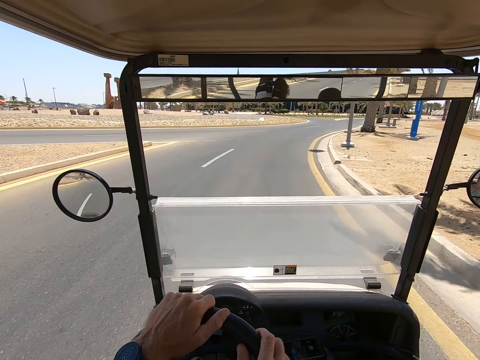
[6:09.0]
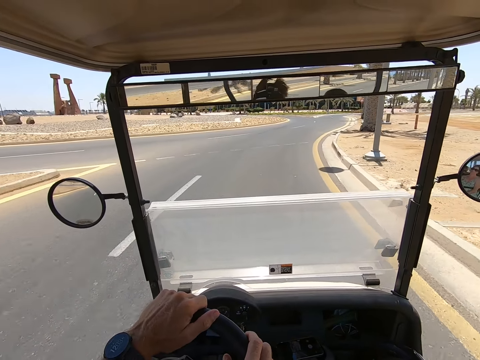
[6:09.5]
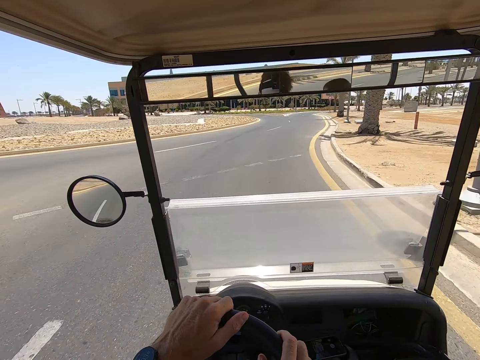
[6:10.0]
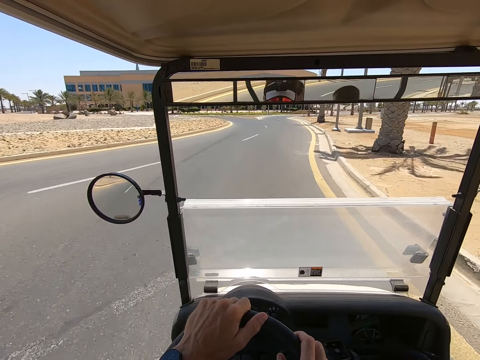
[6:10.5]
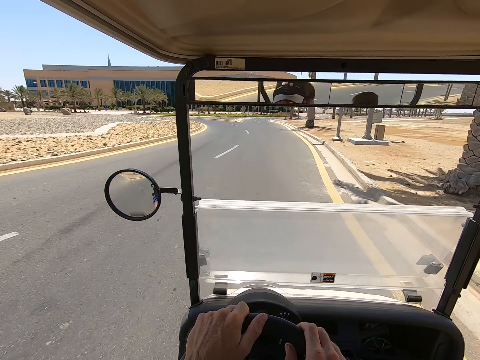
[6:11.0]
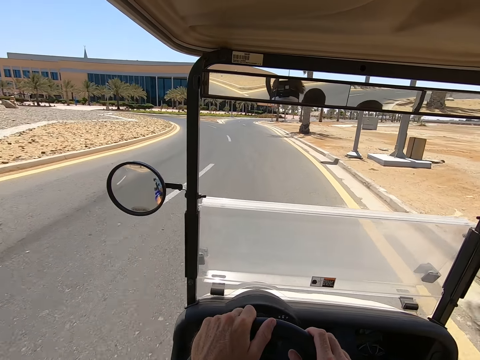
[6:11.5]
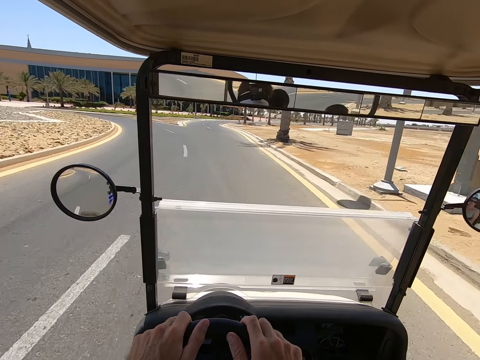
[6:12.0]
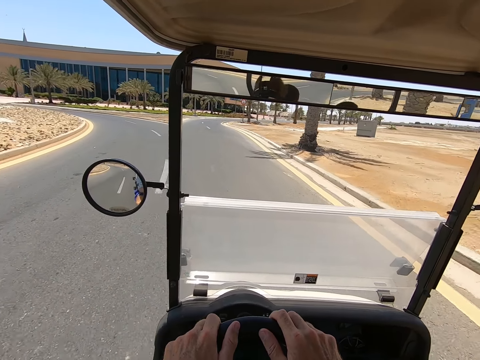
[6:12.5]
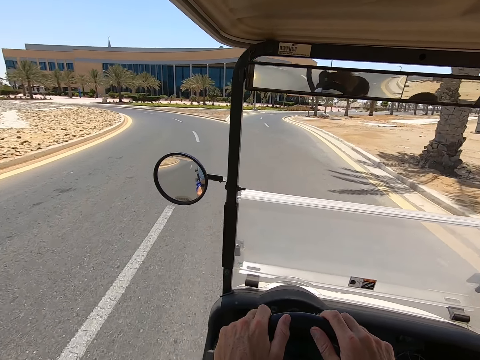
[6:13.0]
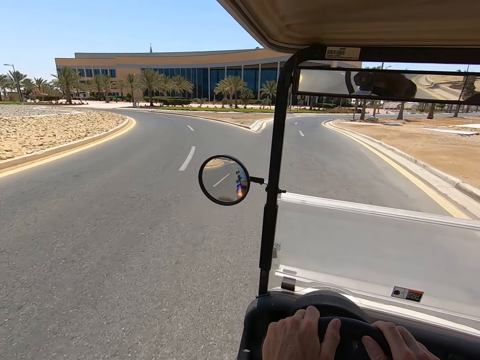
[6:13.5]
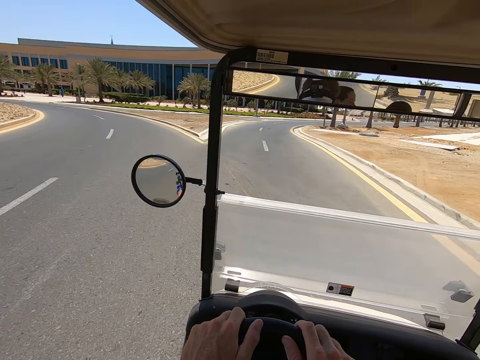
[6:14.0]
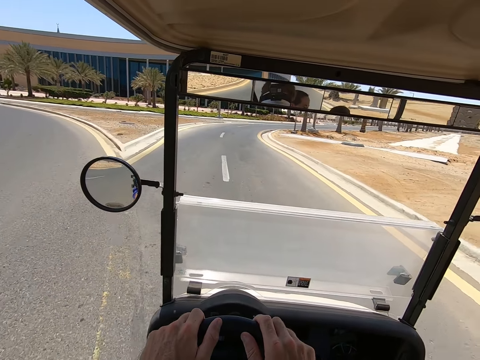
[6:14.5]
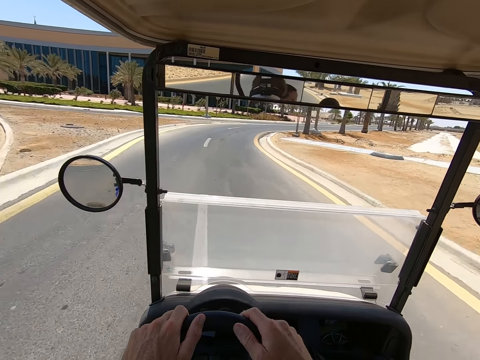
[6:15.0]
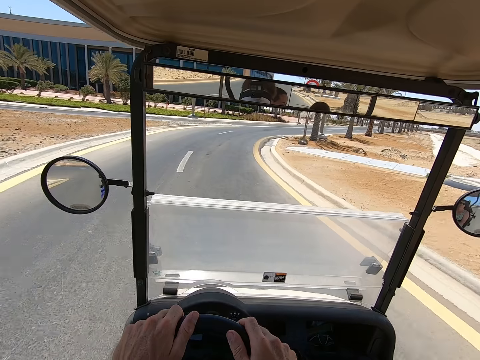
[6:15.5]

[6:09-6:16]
The camera wearer takes a turn.

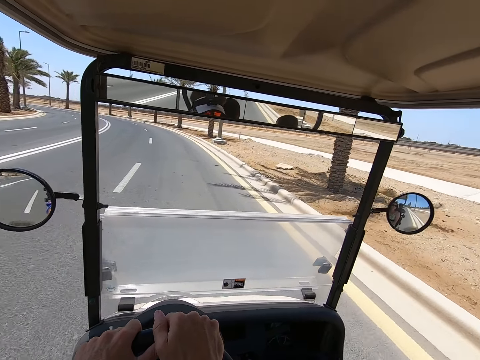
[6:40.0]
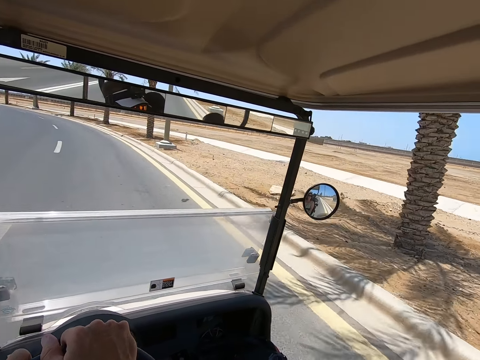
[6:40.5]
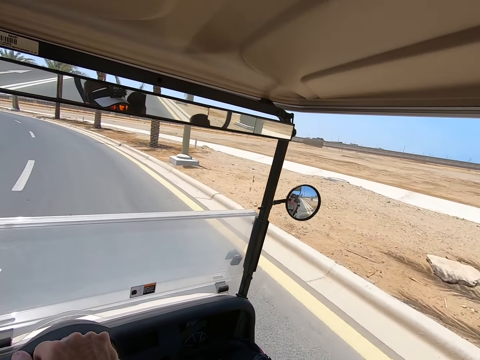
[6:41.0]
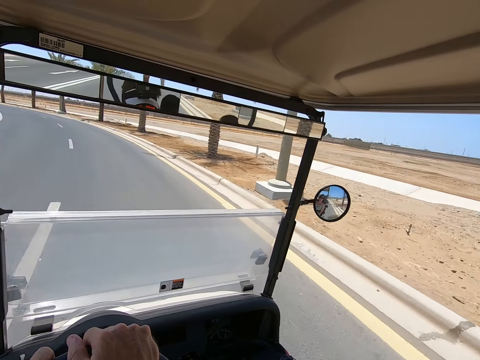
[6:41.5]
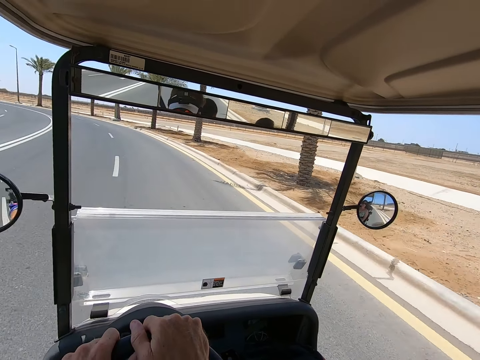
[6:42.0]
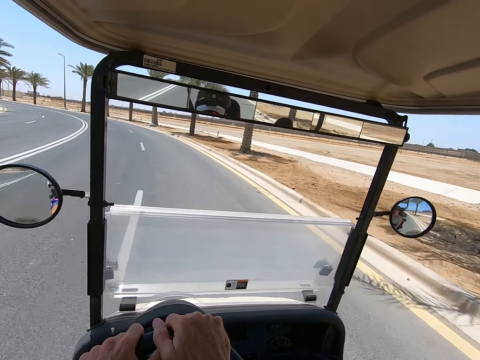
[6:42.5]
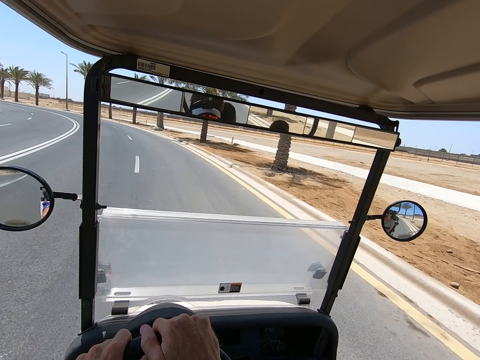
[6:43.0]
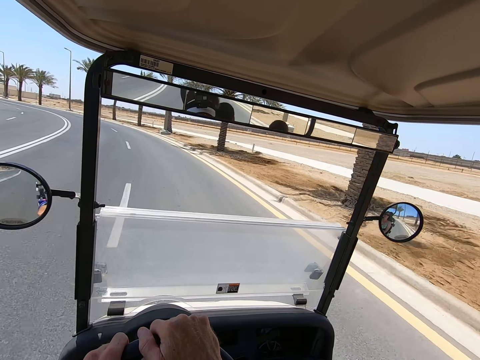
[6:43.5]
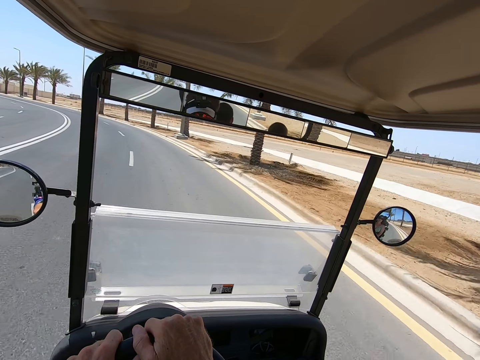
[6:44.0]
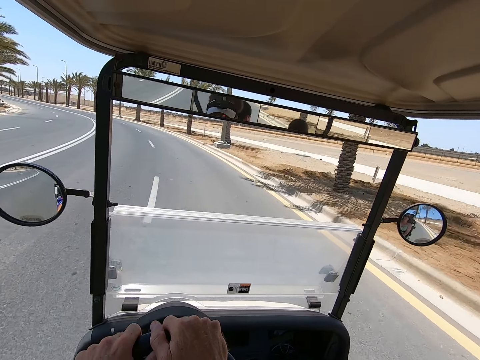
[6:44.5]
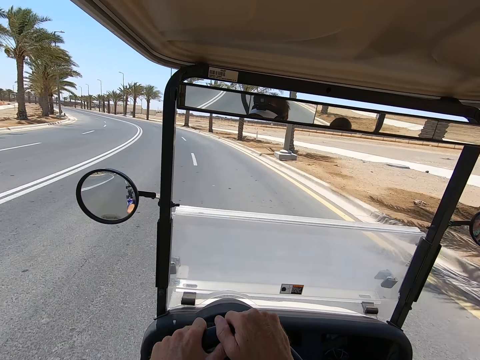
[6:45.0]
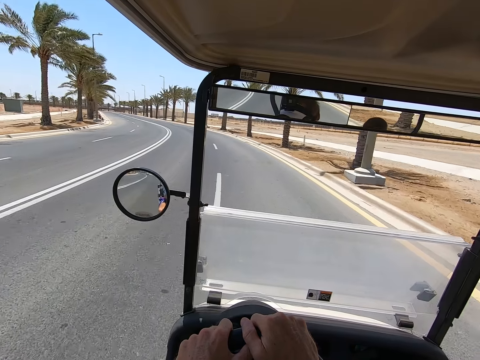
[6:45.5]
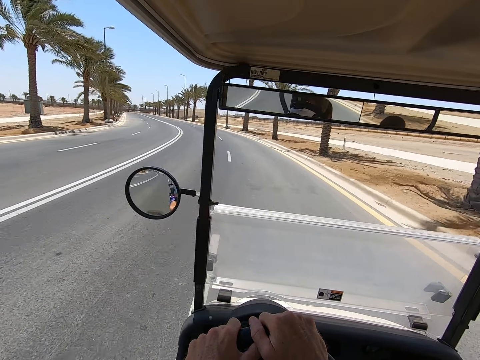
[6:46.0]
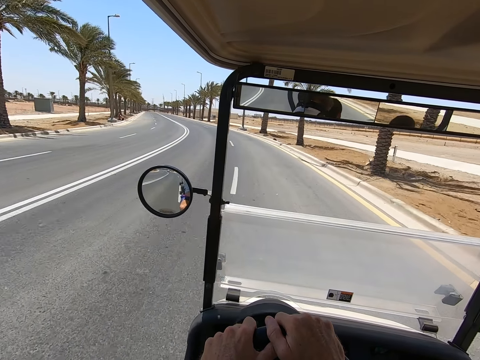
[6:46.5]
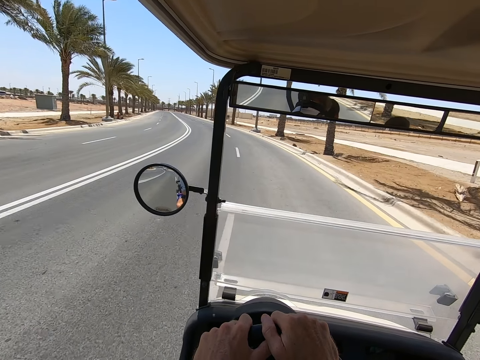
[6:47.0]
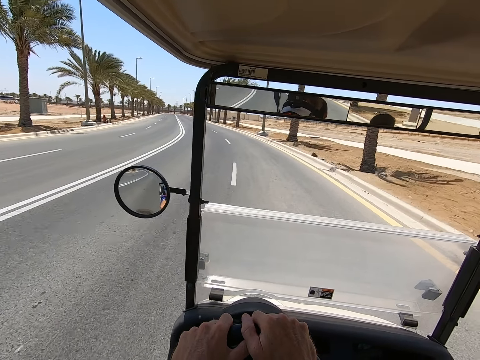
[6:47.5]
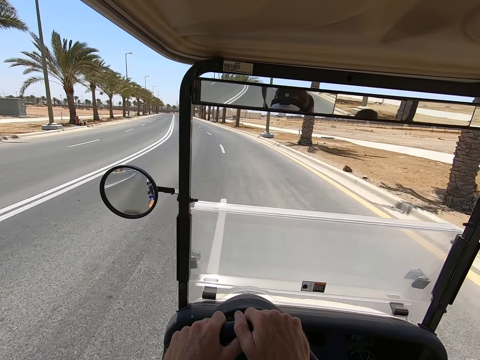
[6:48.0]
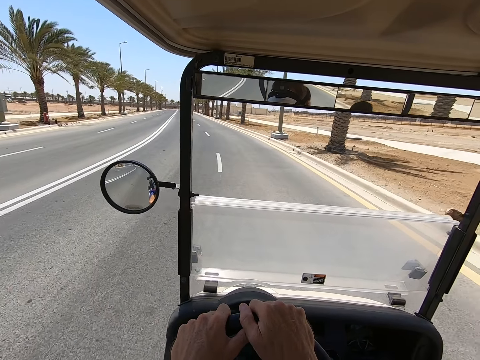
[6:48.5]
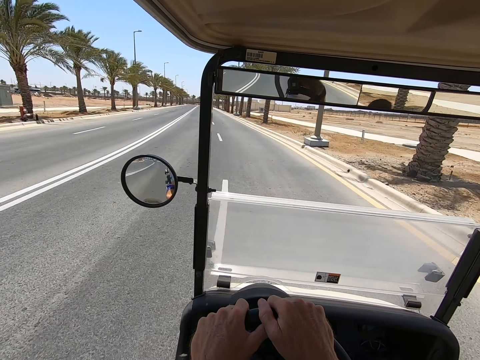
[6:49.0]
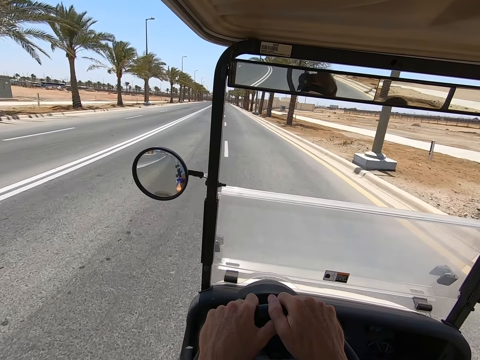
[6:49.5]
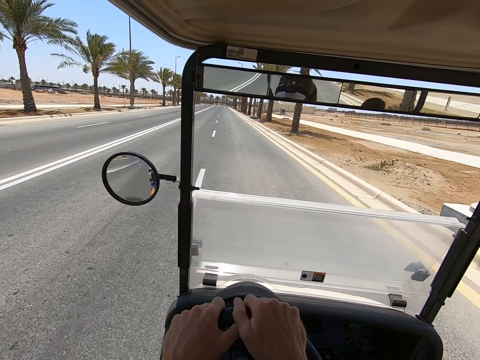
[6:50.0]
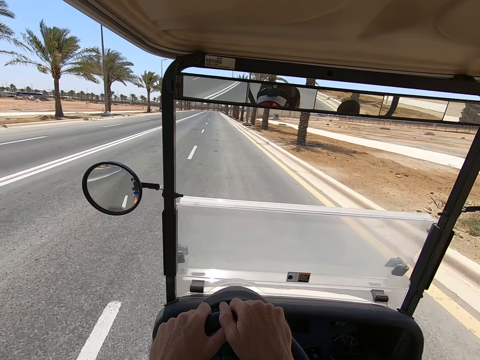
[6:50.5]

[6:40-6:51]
The camera wearer takes another turn.

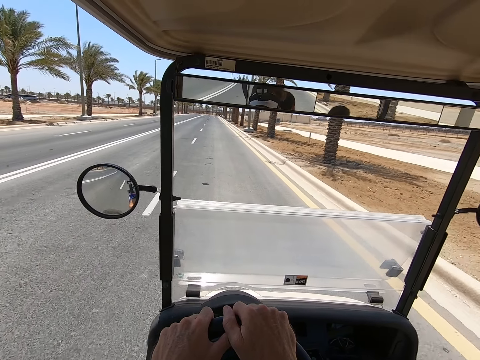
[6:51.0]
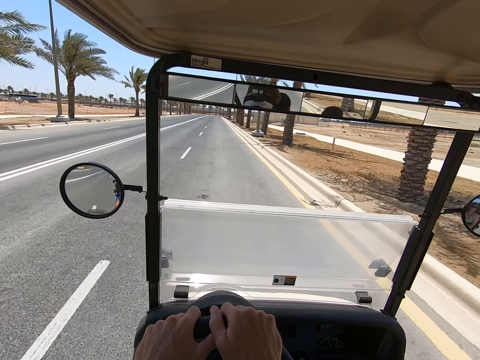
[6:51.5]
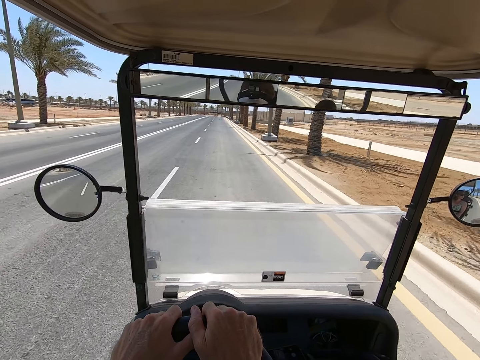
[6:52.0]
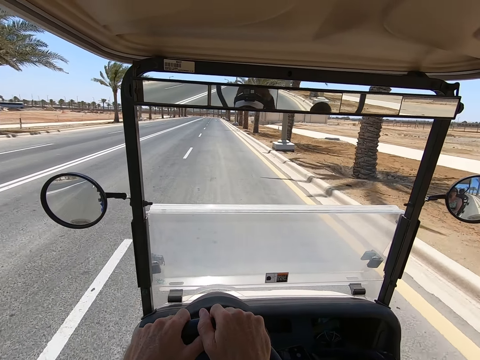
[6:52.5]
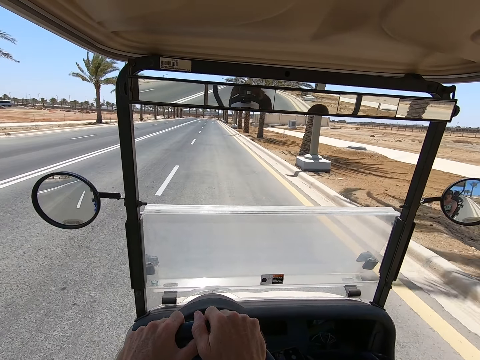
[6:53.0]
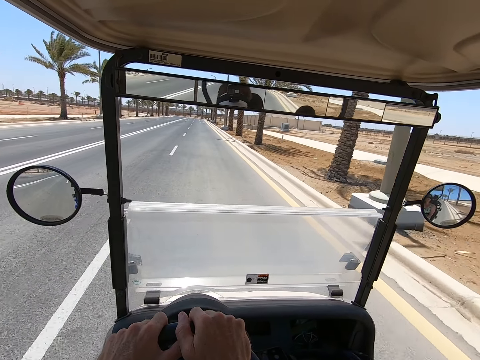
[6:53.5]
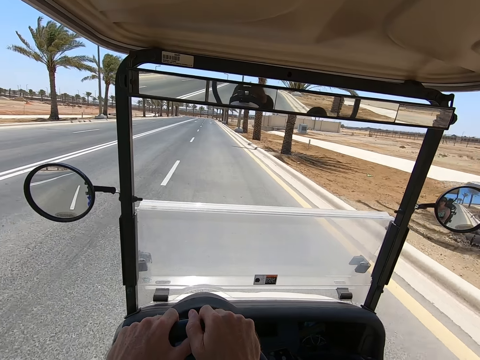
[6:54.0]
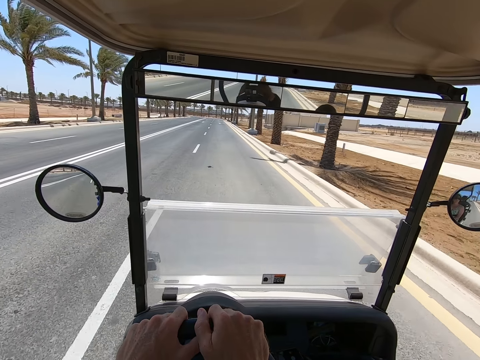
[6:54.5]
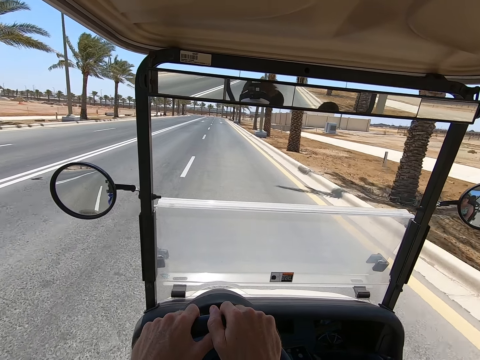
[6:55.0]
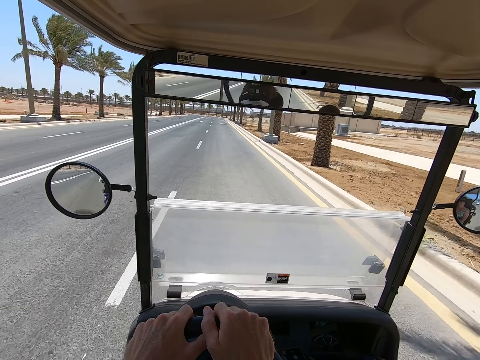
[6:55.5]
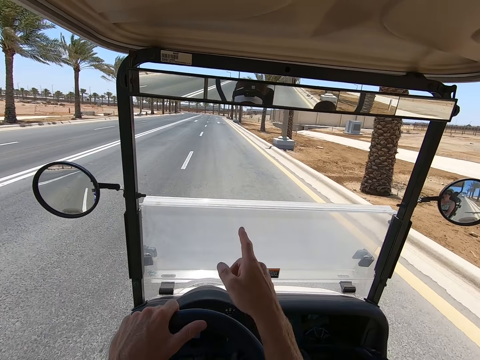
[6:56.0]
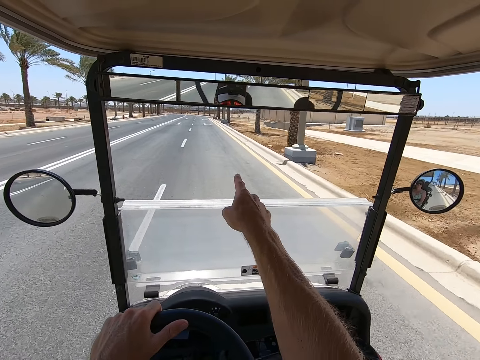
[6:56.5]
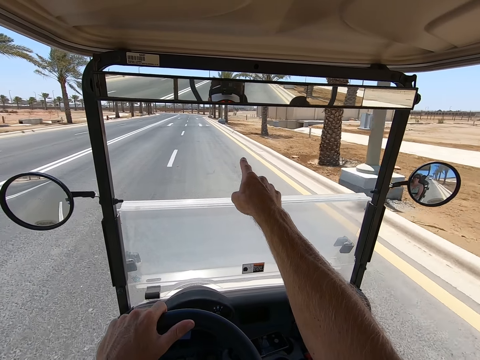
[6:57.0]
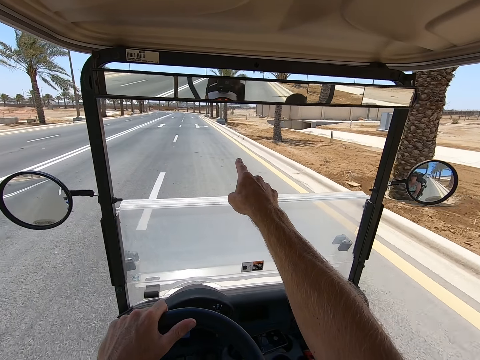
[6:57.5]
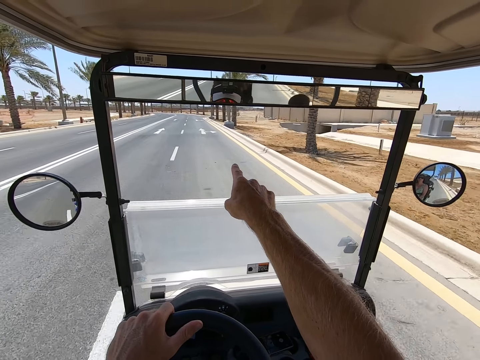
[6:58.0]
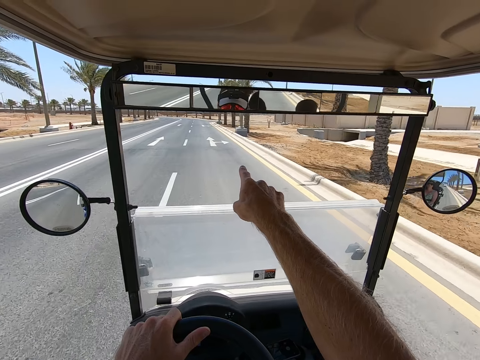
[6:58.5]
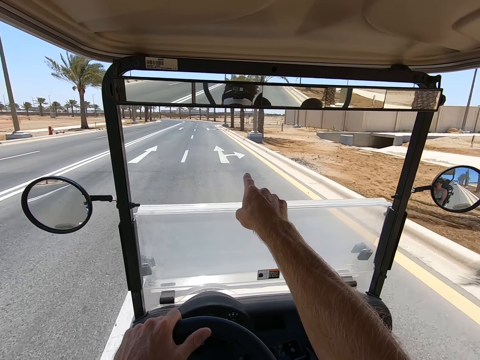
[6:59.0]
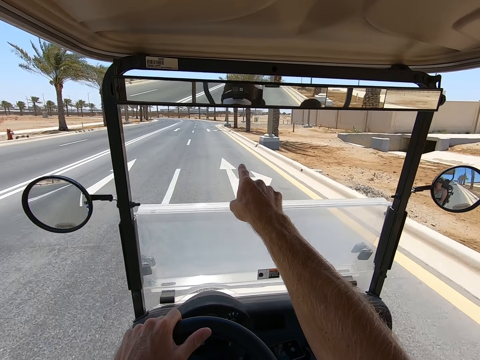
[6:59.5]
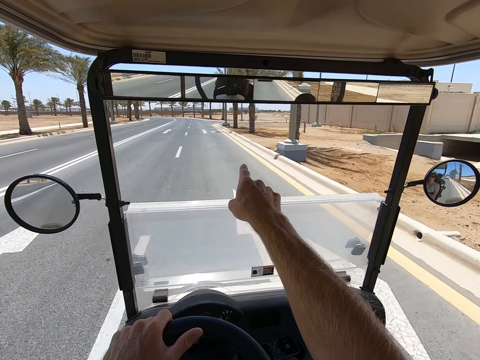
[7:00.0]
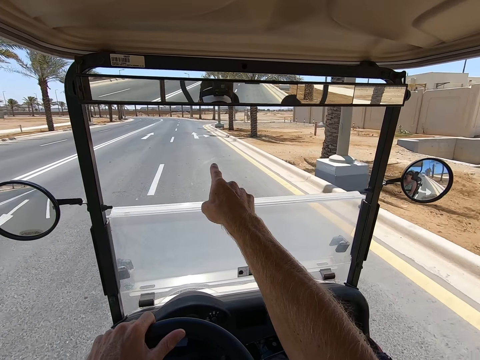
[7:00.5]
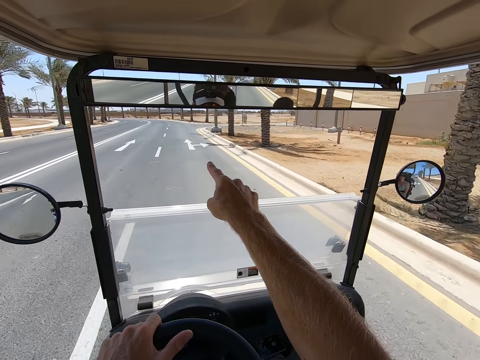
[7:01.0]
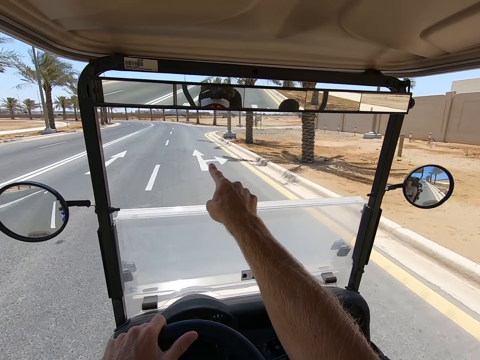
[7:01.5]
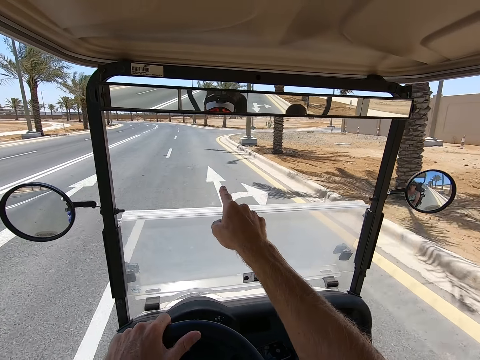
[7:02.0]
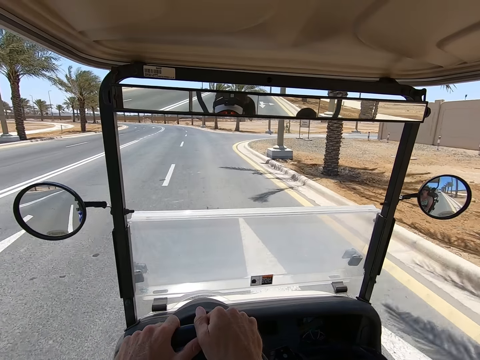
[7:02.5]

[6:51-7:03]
The camera wearer points in front to something.
